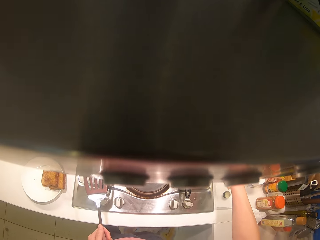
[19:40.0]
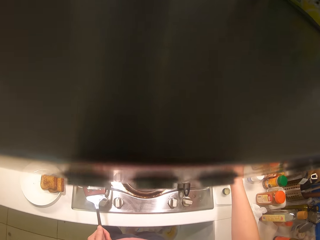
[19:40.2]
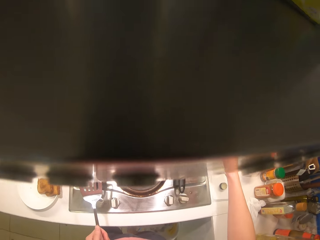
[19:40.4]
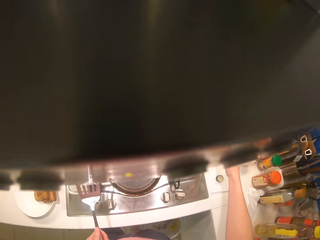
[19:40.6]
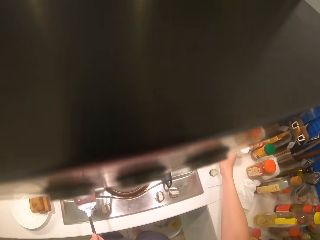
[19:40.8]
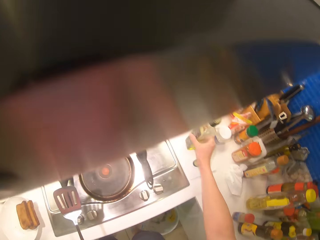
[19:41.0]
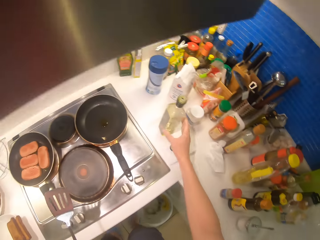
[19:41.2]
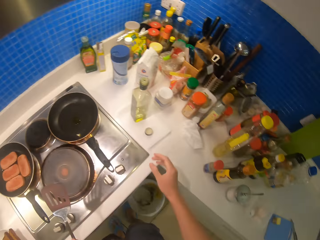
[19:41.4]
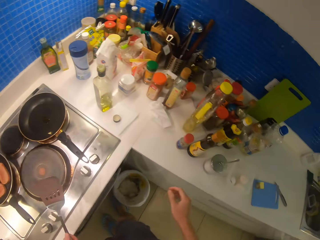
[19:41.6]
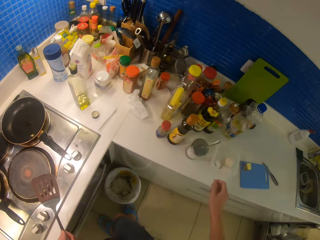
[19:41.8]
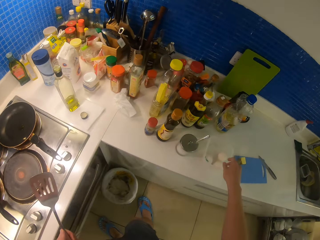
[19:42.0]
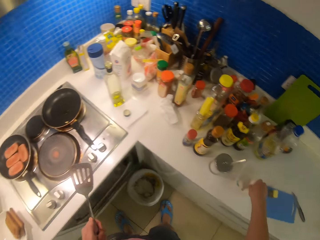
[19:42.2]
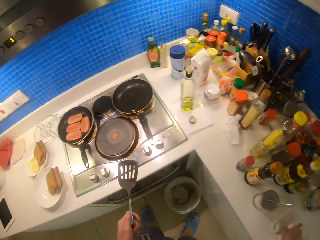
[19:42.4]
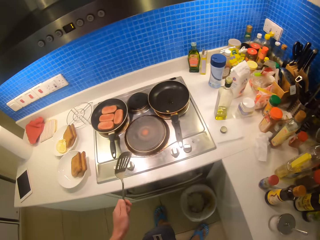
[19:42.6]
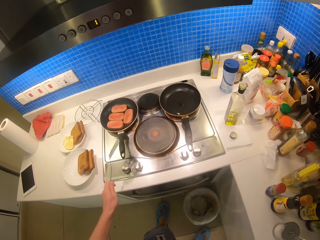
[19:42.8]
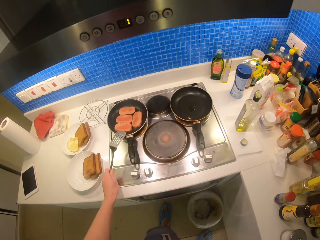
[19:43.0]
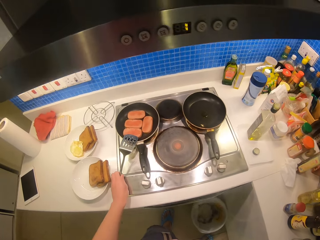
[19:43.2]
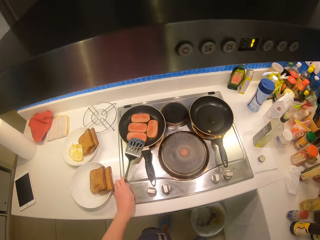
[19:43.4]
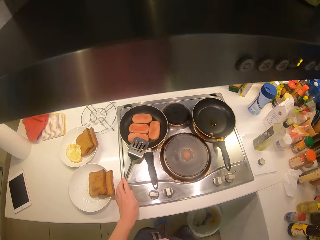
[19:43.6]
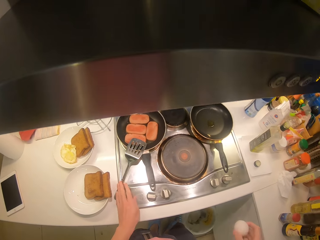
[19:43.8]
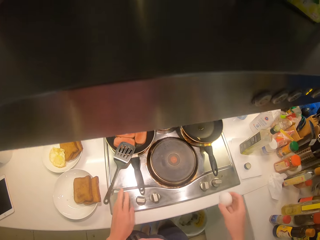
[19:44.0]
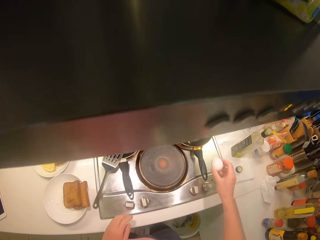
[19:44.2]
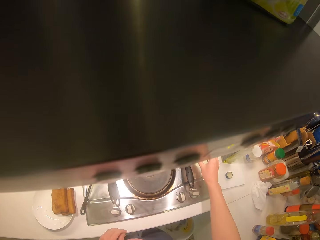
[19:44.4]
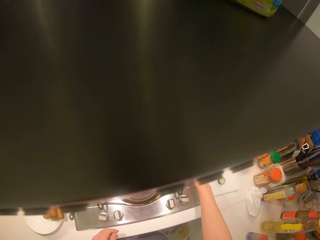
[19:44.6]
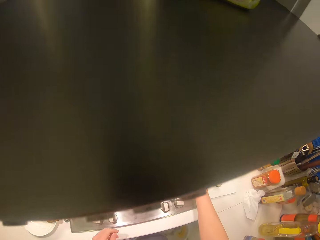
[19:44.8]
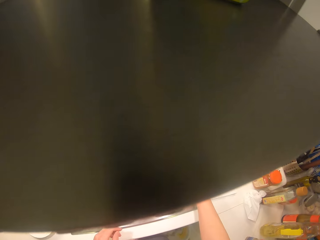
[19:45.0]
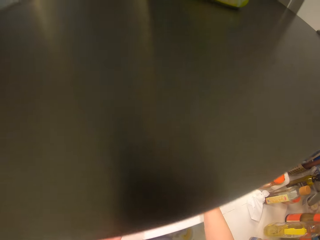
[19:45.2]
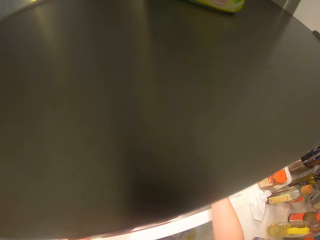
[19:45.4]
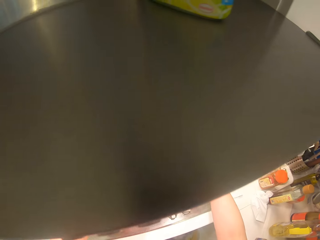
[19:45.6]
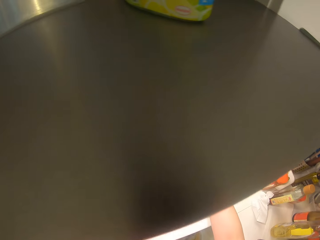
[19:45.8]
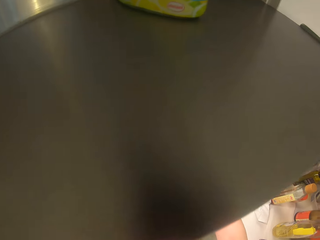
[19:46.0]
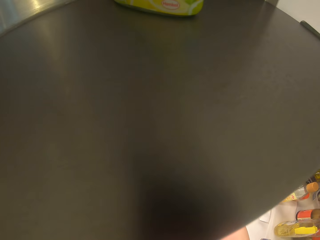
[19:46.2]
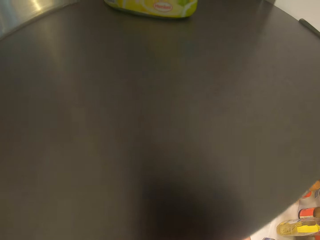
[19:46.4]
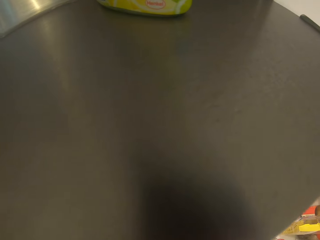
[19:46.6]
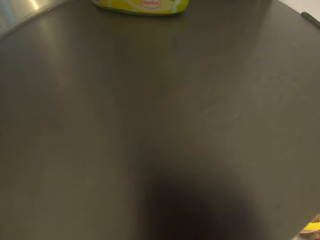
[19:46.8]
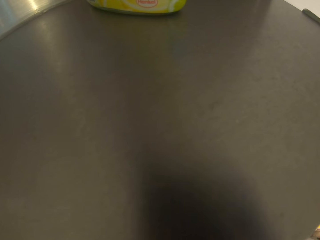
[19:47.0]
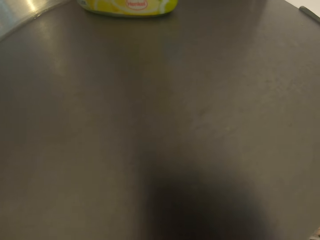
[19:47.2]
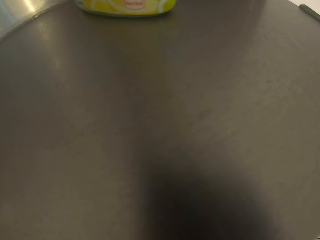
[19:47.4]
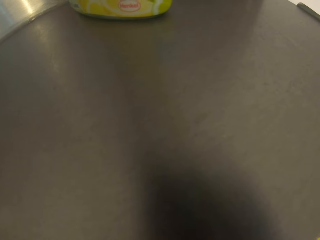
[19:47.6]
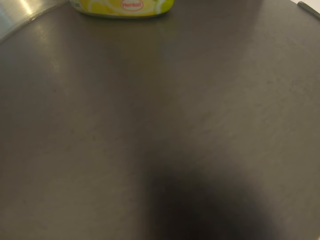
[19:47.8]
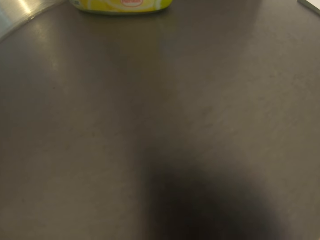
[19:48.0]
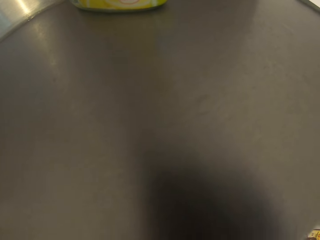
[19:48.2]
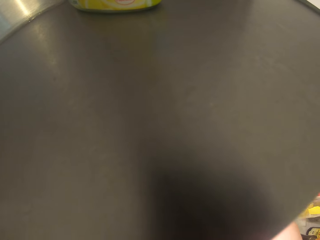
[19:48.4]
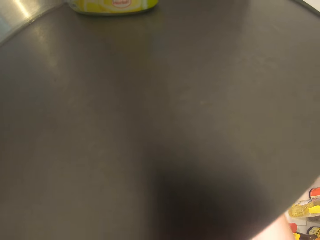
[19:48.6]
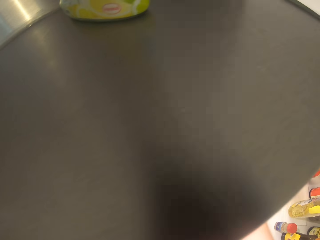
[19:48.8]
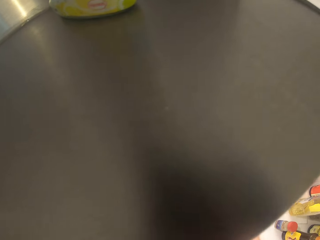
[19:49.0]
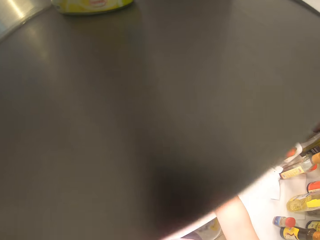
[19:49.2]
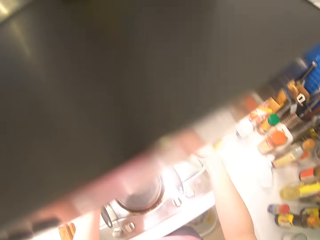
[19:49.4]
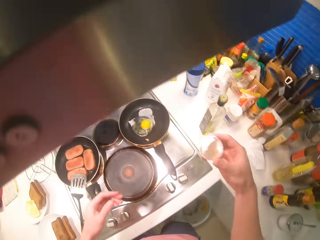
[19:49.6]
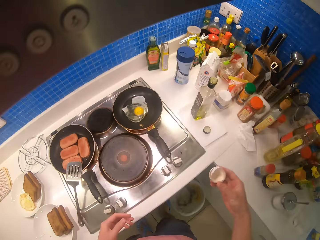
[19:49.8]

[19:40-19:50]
The camera wearer places the bottle down. They place the spoon by the pan.

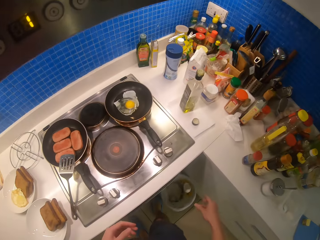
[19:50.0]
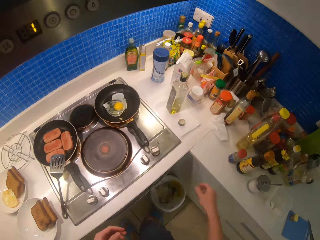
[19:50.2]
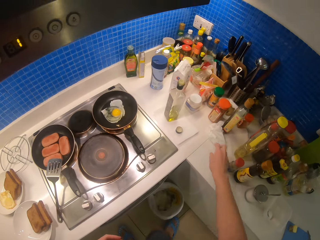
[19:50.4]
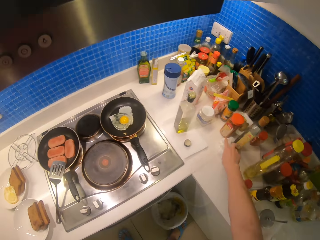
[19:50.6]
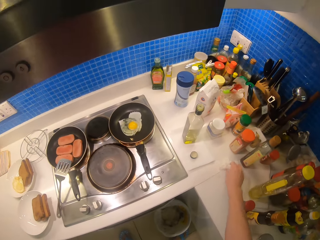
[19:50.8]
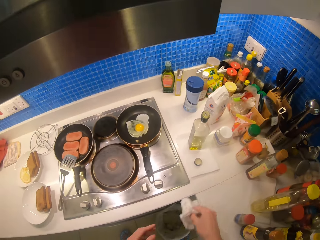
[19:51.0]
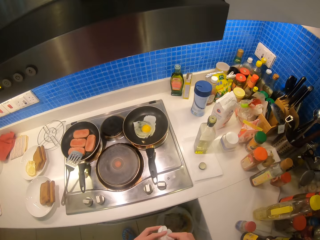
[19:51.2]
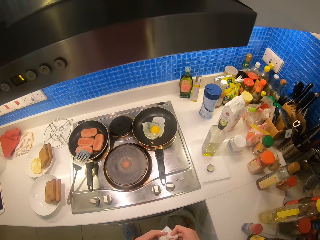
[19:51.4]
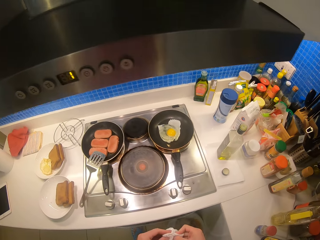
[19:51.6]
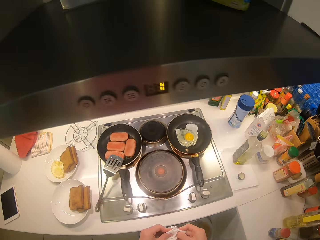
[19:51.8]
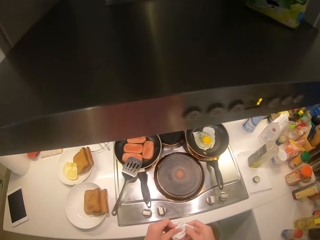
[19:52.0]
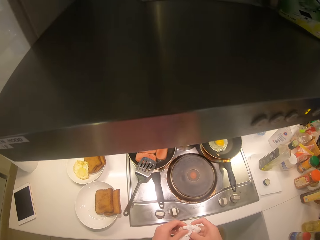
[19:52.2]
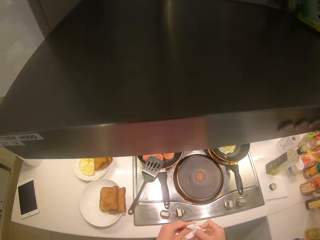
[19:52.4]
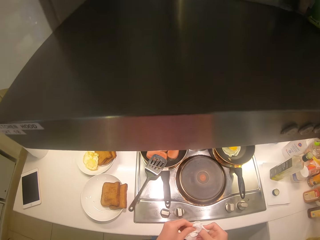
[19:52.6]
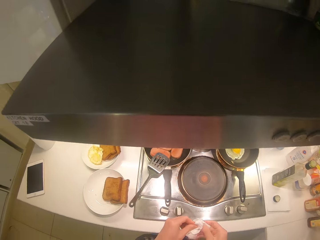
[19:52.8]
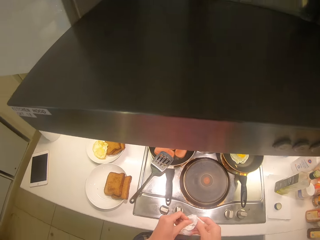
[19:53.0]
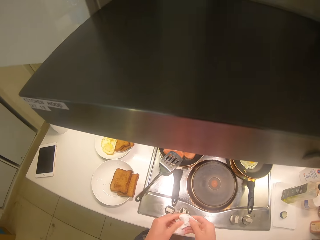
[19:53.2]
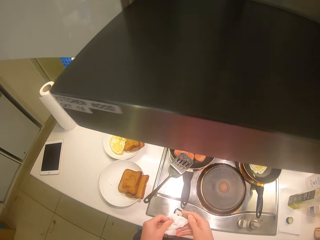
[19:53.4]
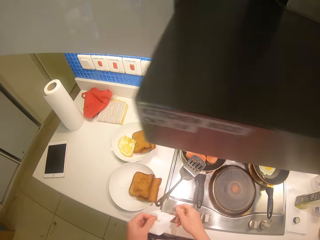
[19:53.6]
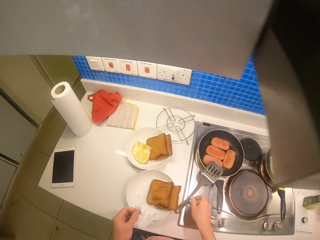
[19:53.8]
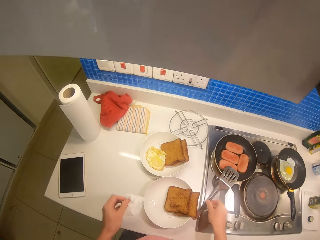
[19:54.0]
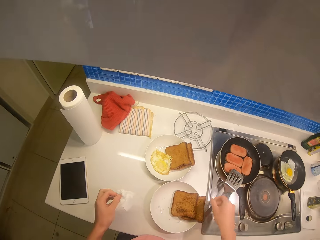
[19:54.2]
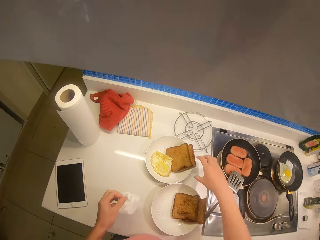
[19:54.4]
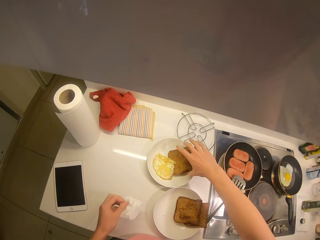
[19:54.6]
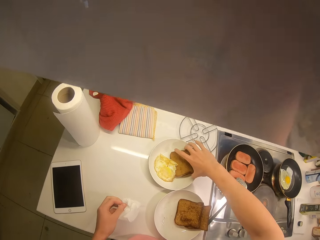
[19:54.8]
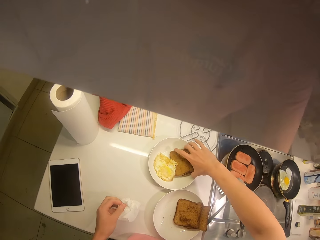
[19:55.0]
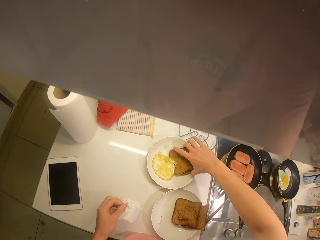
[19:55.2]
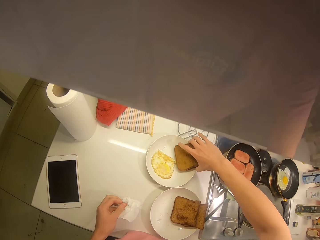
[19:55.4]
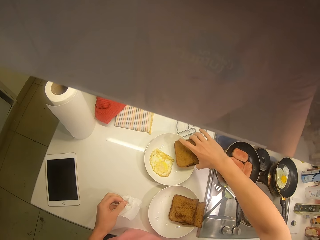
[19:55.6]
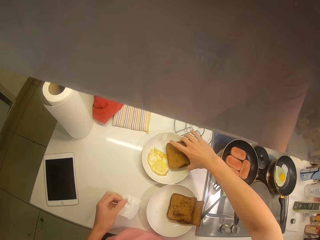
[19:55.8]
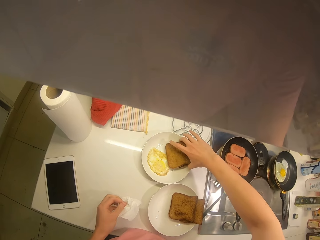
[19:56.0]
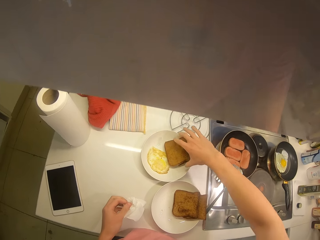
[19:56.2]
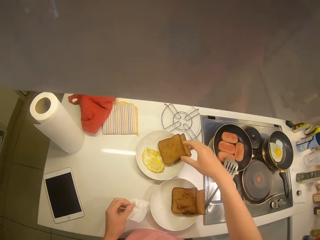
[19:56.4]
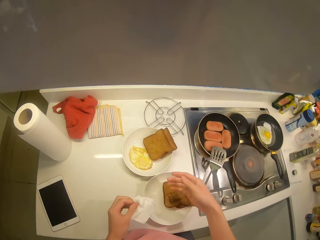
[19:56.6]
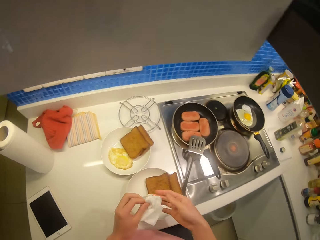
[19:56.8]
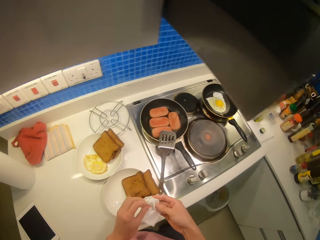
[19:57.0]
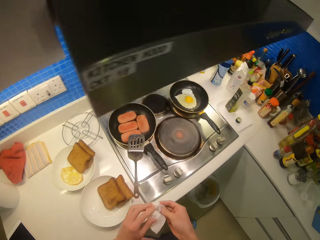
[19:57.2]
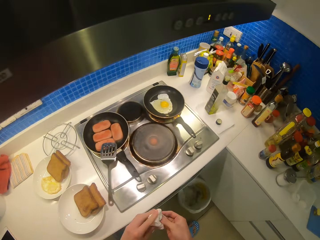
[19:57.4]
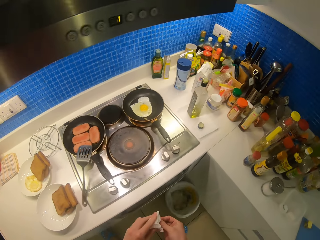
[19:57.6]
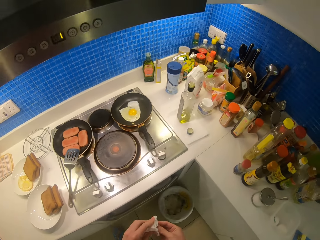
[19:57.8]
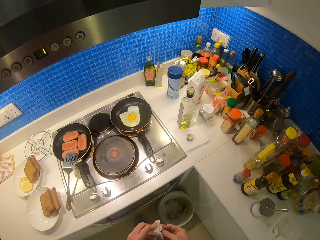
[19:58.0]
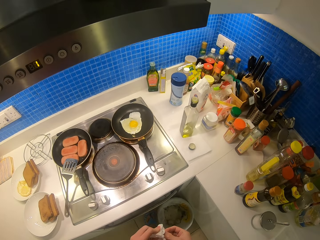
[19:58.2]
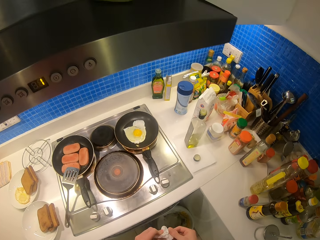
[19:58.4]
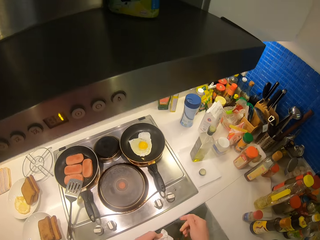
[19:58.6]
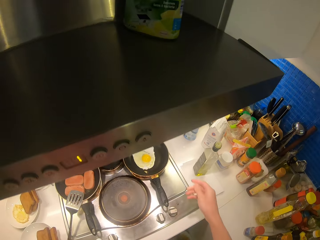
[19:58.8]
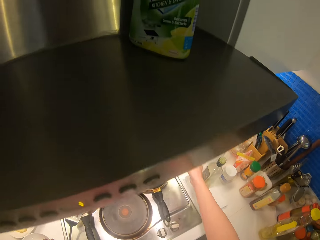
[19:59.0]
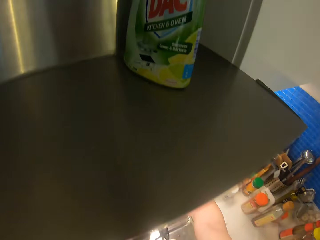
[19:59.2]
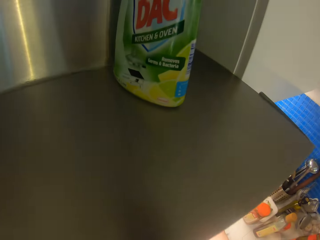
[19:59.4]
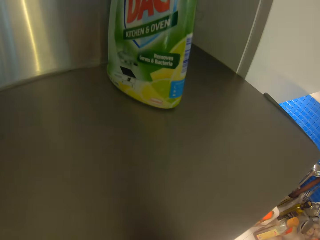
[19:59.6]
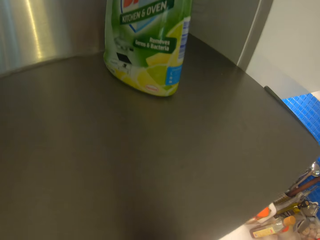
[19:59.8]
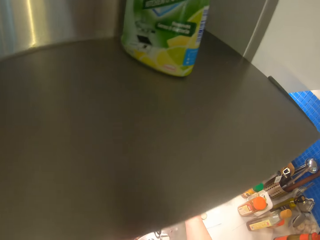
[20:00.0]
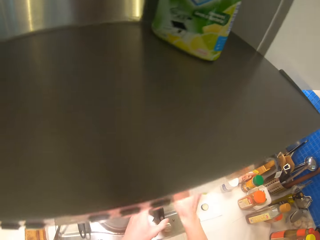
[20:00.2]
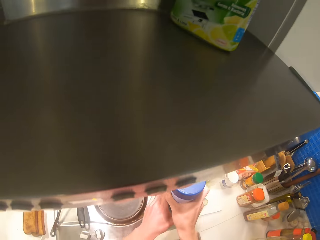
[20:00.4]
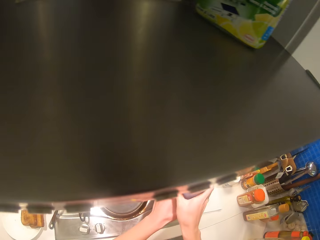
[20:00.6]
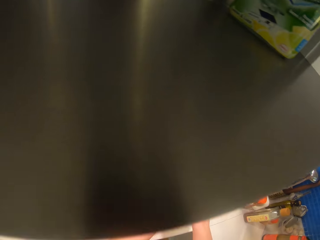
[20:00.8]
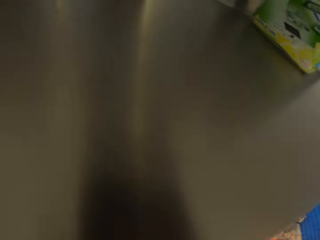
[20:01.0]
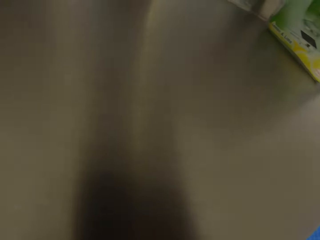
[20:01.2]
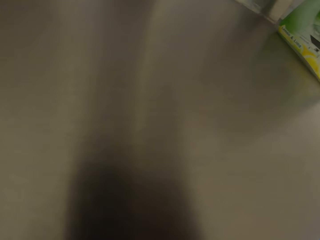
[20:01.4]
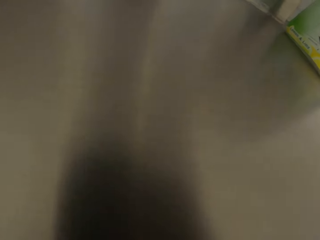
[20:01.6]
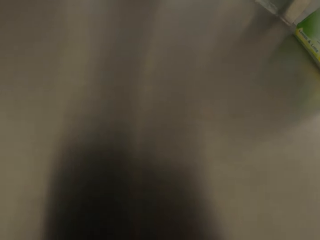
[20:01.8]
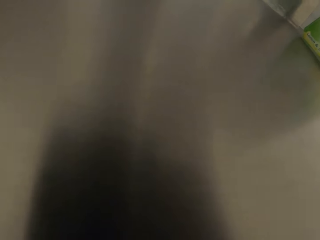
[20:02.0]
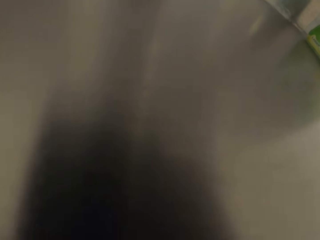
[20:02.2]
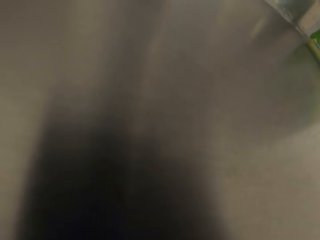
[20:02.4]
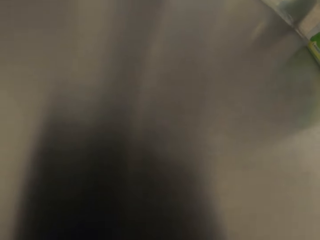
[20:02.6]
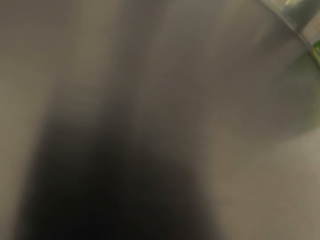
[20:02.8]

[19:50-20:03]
The camera wearer picks up the paper. They hold the paper. They adjust the bread from the plate. They hold a container.
